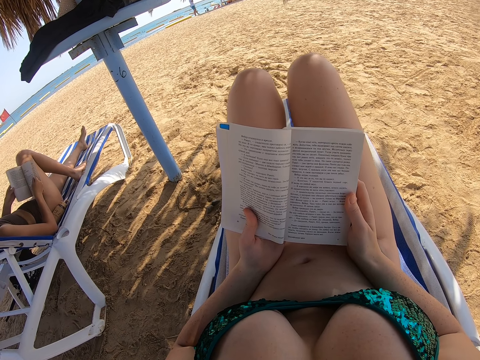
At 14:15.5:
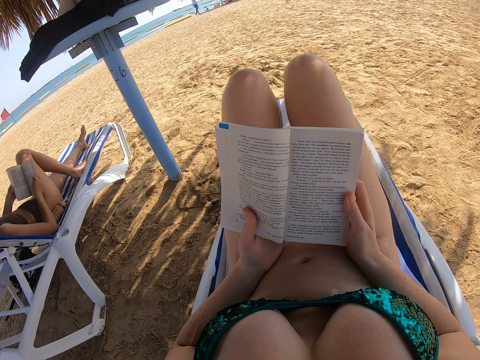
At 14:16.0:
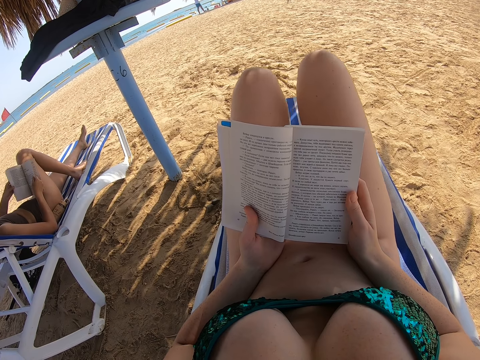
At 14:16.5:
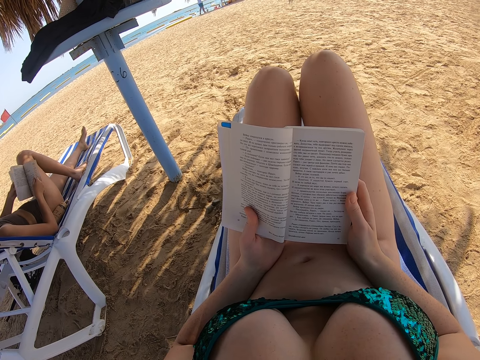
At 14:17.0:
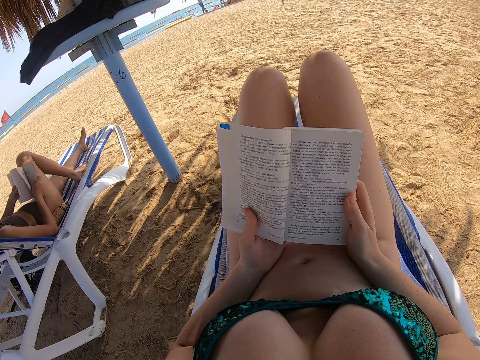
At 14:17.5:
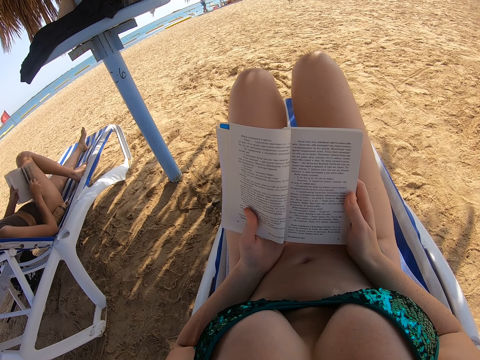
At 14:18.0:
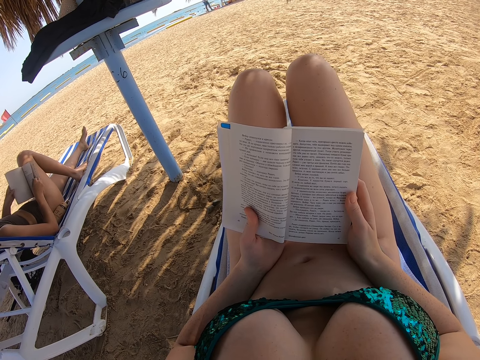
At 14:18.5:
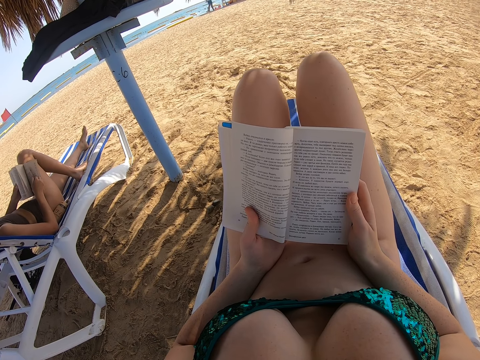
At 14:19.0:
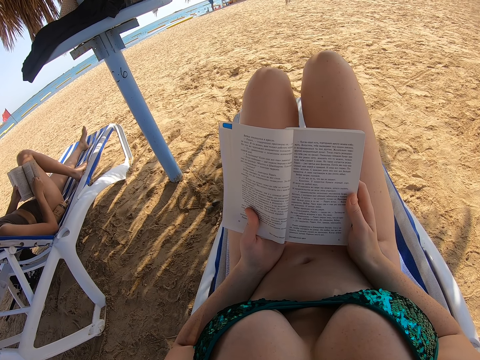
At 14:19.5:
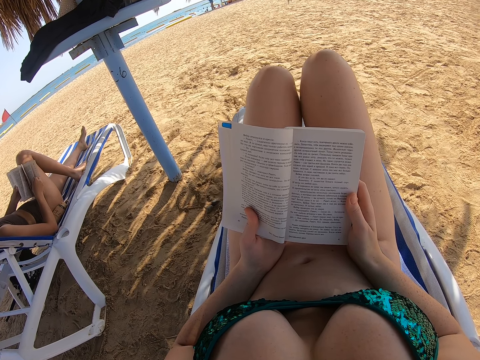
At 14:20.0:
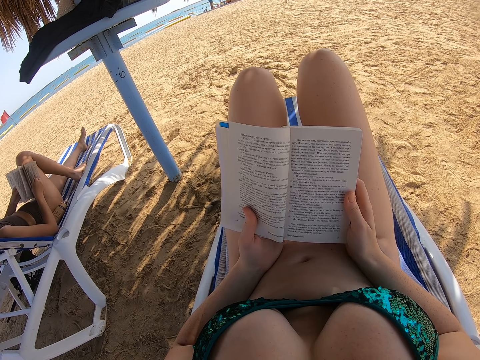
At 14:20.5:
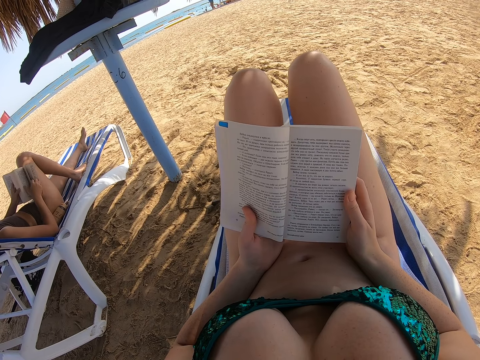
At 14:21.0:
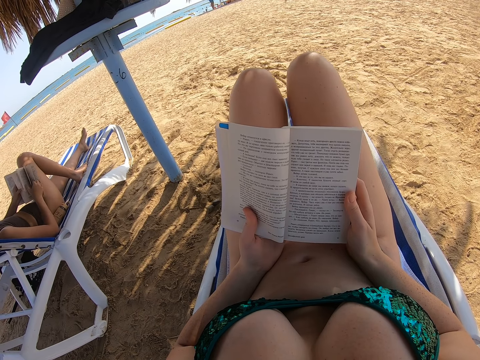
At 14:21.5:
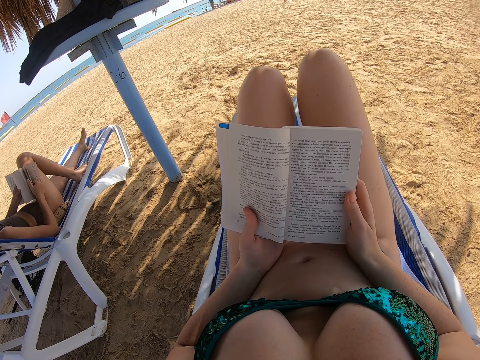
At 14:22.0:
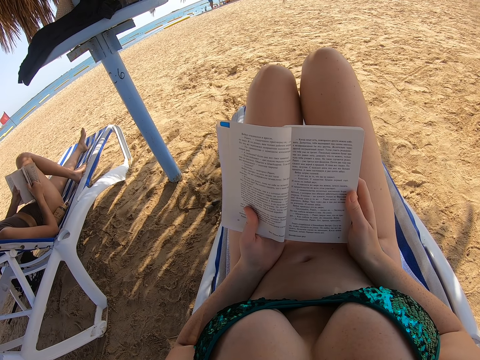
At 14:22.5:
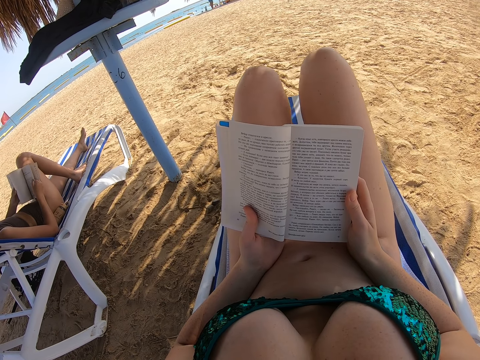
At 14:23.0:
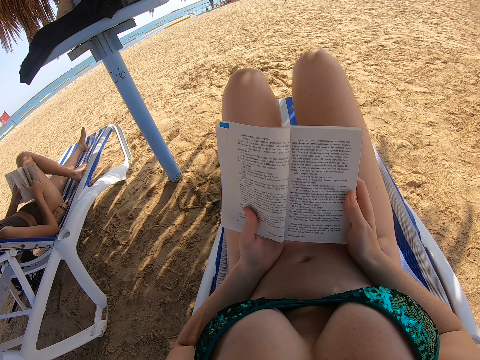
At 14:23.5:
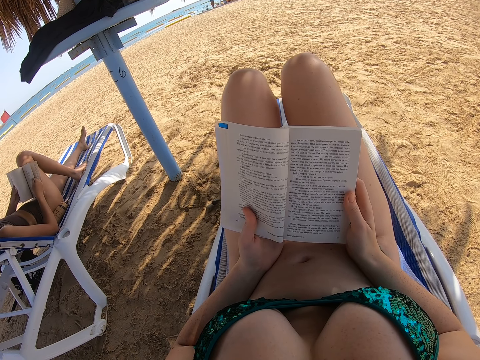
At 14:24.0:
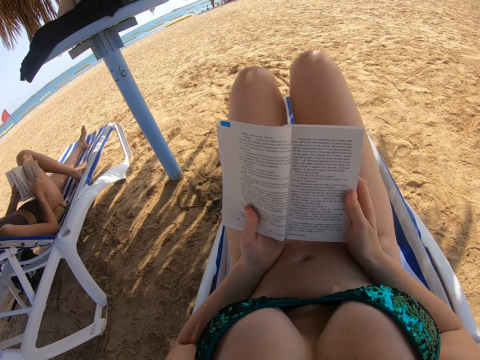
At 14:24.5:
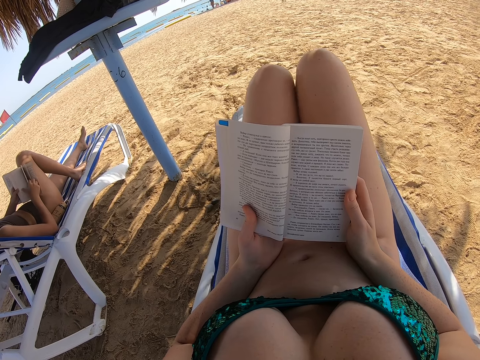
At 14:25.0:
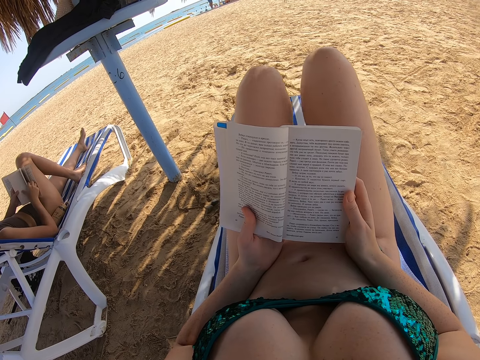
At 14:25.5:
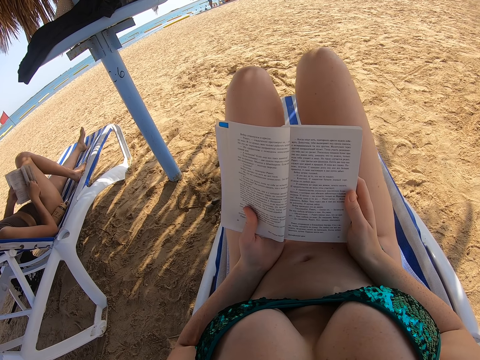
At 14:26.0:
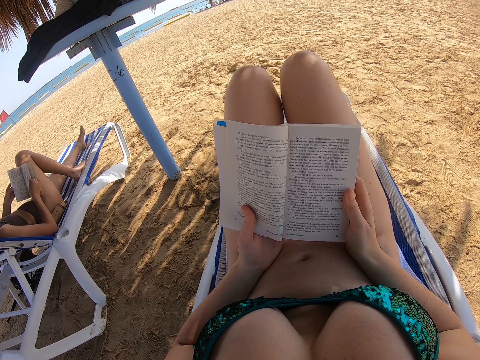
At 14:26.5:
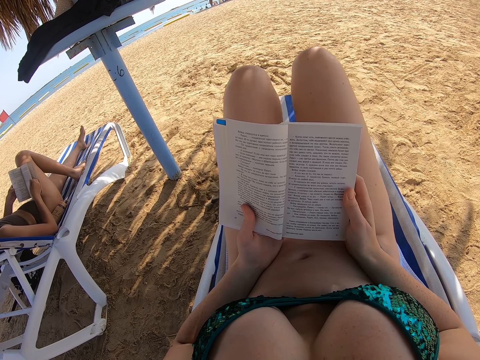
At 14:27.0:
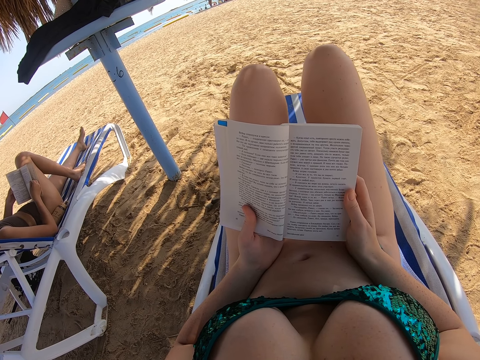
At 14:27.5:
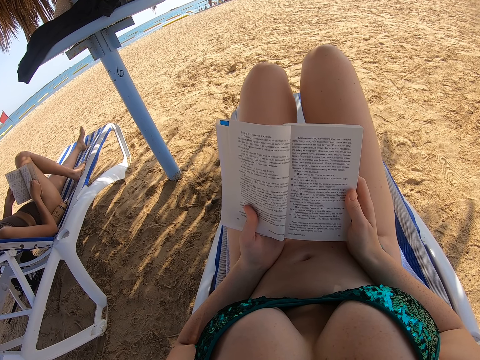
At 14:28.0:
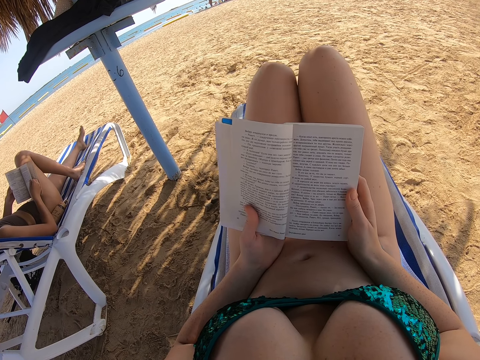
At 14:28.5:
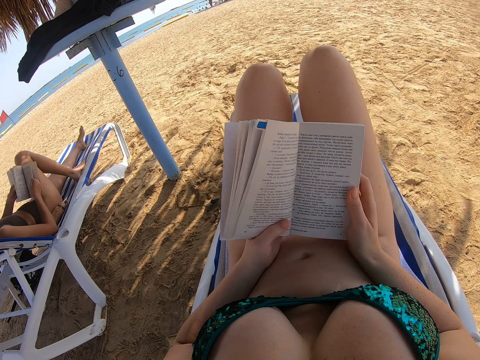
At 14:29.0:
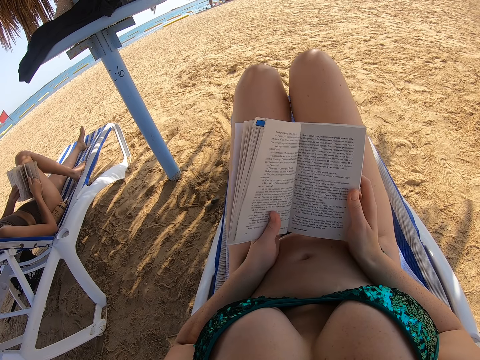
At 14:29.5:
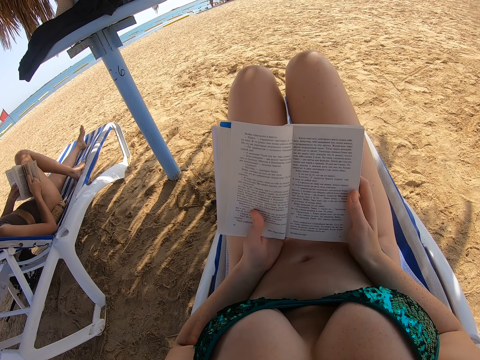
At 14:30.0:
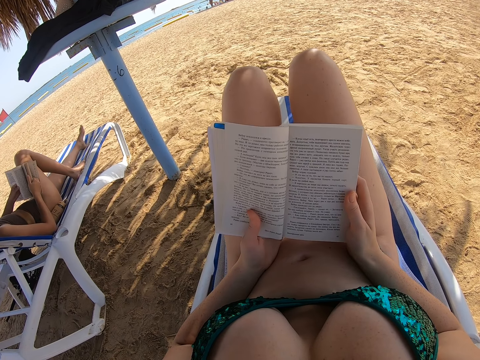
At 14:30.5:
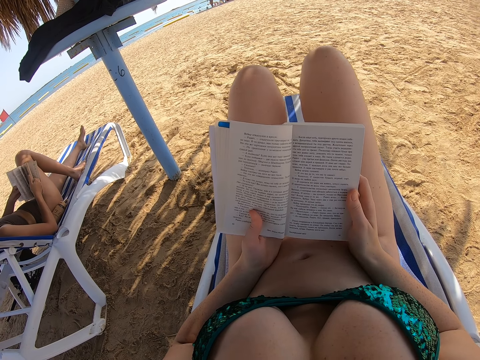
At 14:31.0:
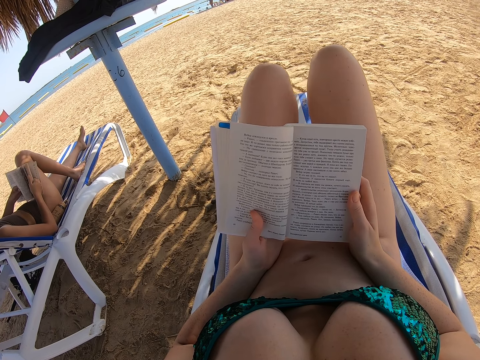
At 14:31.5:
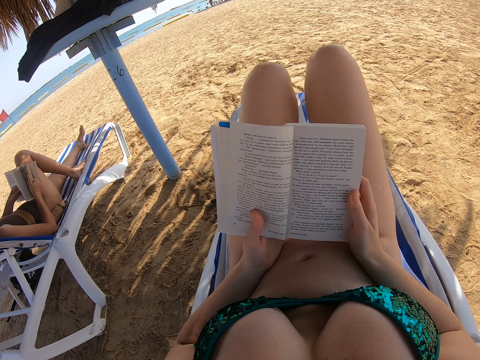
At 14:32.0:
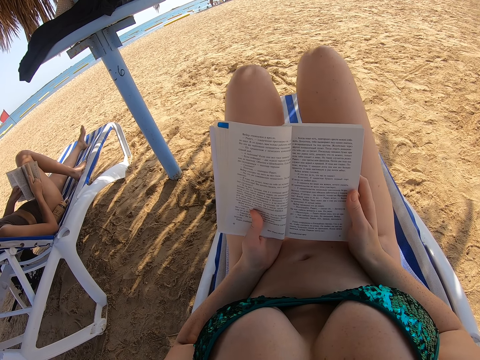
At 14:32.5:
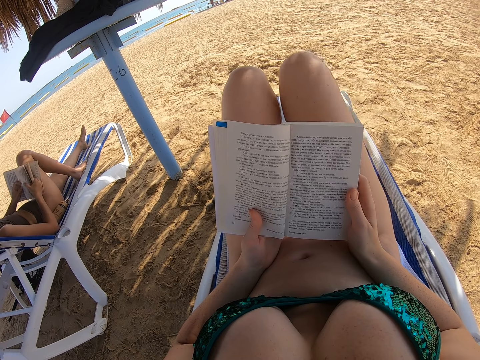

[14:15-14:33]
The lady reads the book and flips the book.

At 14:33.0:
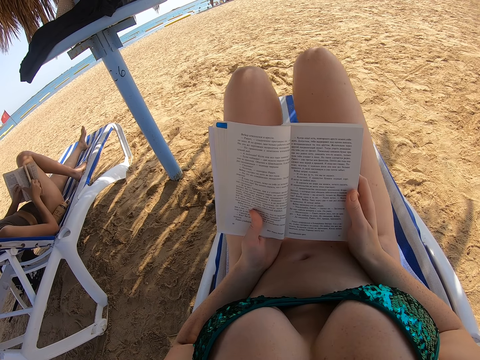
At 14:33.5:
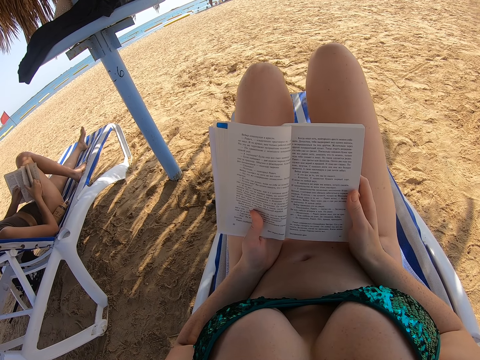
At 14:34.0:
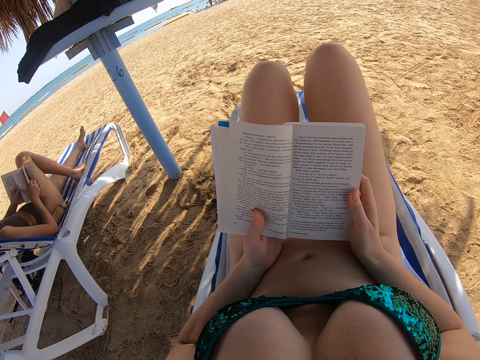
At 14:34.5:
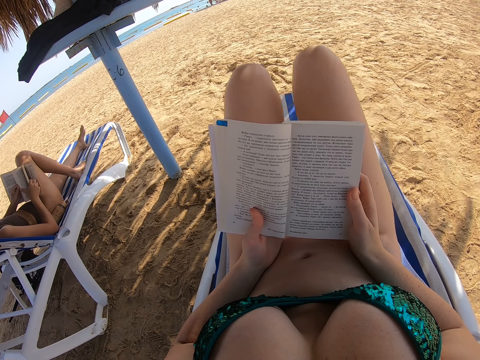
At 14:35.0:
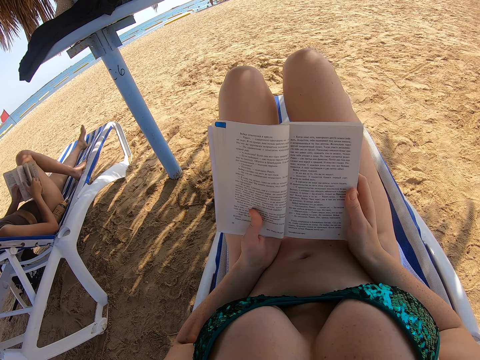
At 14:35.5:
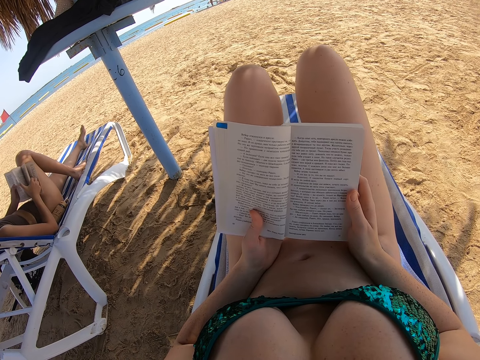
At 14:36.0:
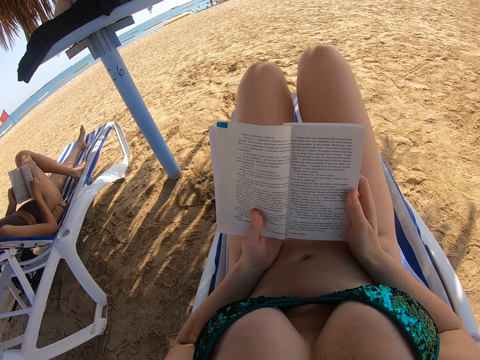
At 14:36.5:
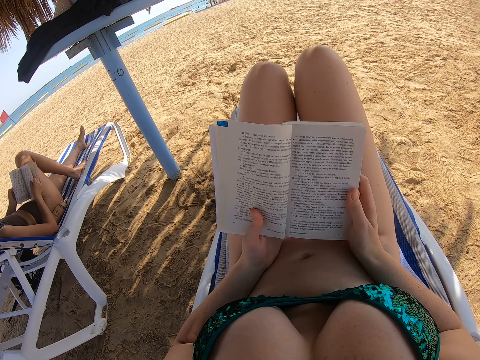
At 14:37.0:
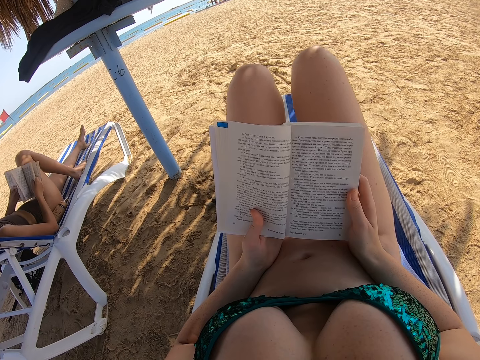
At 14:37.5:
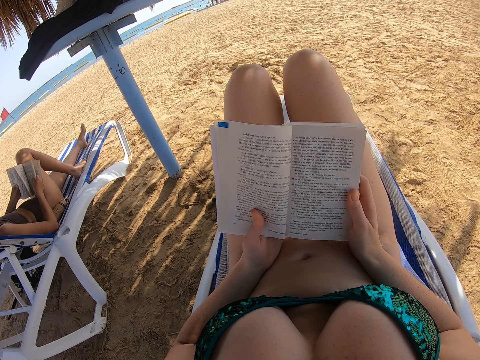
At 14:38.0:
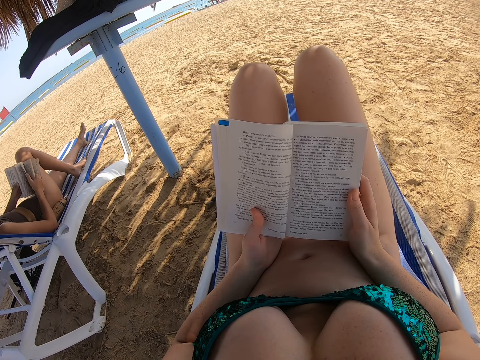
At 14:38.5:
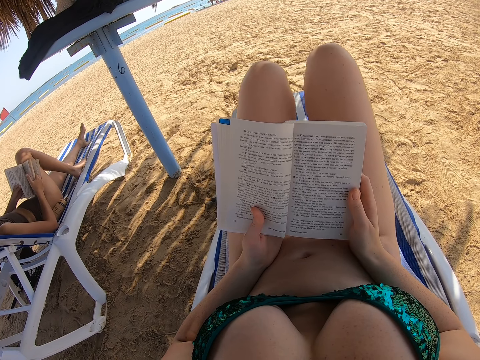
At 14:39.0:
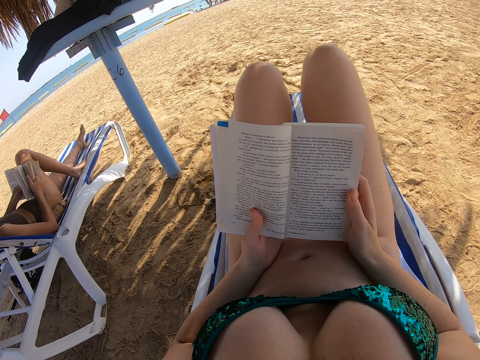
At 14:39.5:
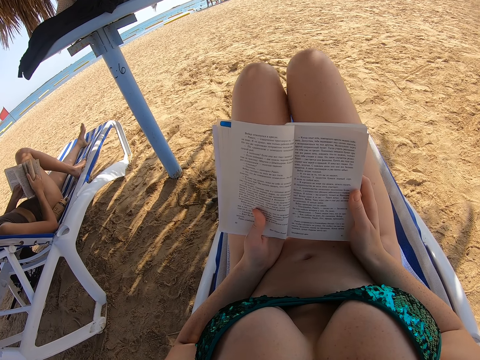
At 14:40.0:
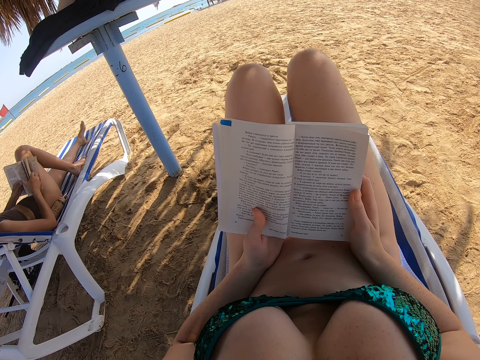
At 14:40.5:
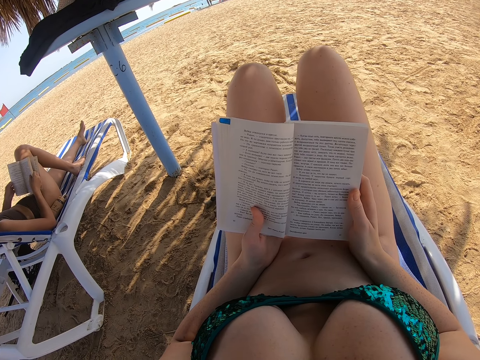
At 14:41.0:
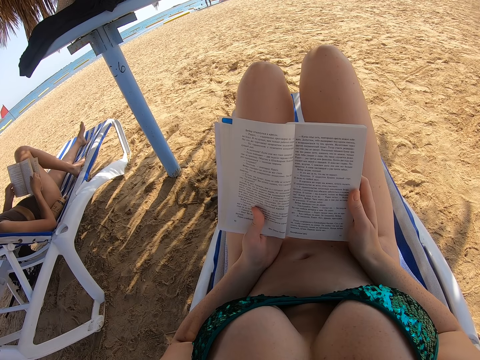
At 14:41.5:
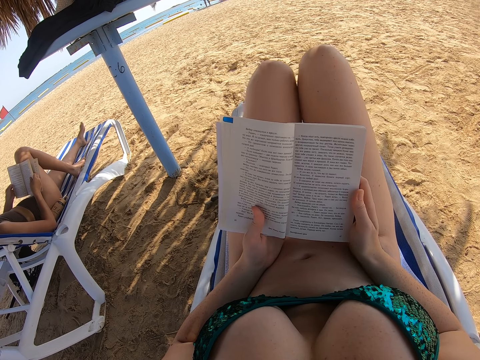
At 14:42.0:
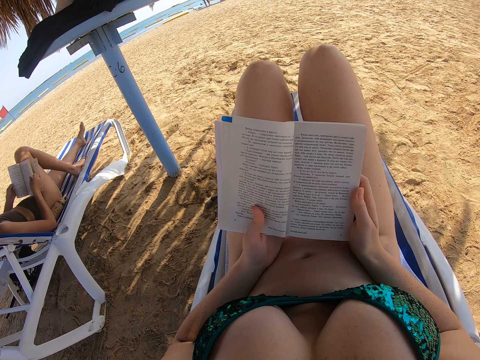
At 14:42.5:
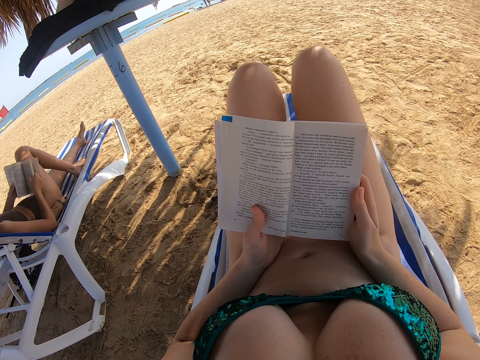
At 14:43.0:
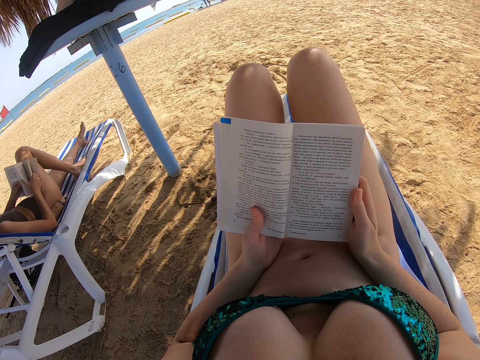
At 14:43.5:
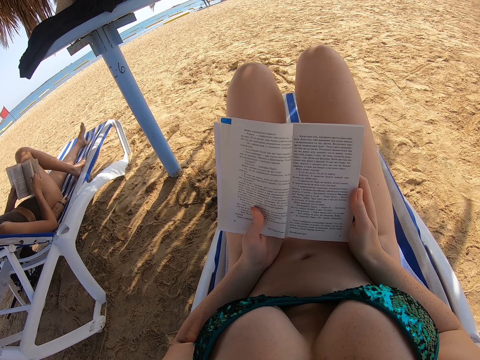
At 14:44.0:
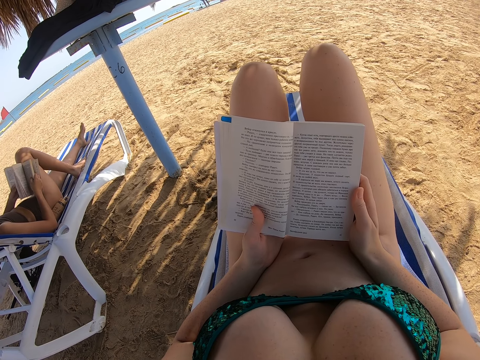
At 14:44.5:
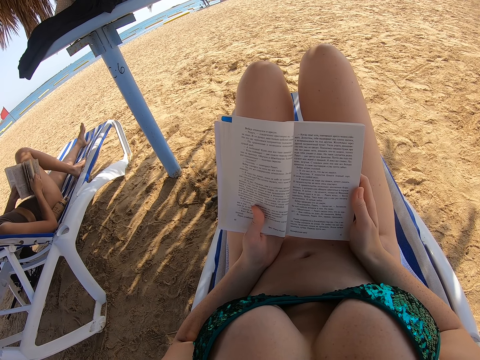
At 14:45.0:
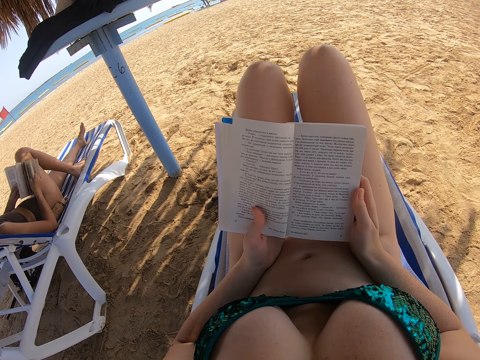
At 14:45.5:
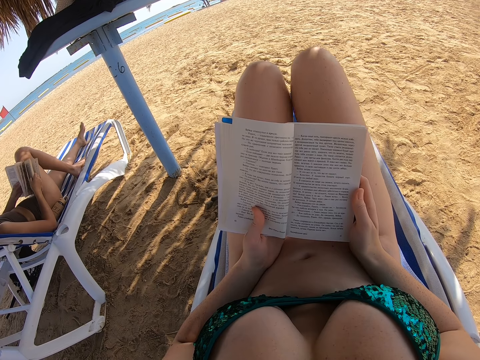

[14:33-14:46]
The lady reads the book and flips the book.
